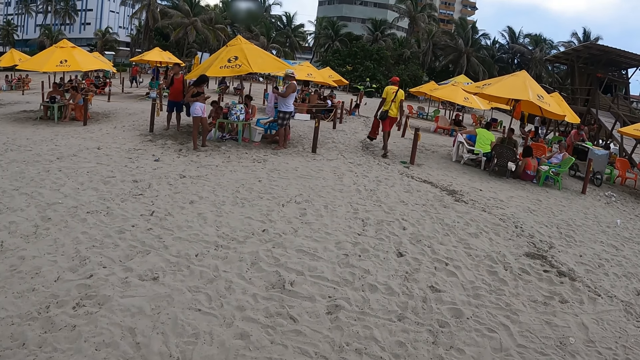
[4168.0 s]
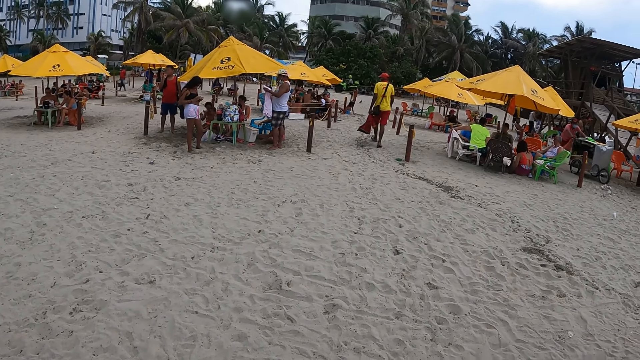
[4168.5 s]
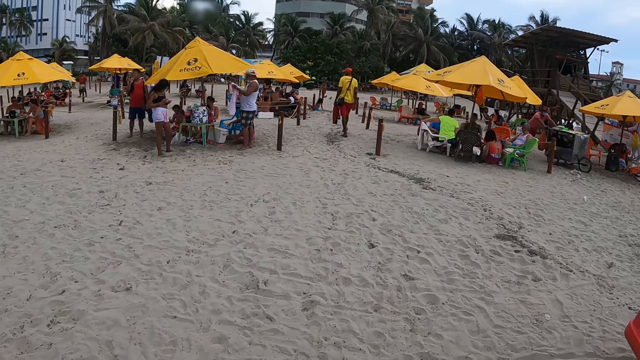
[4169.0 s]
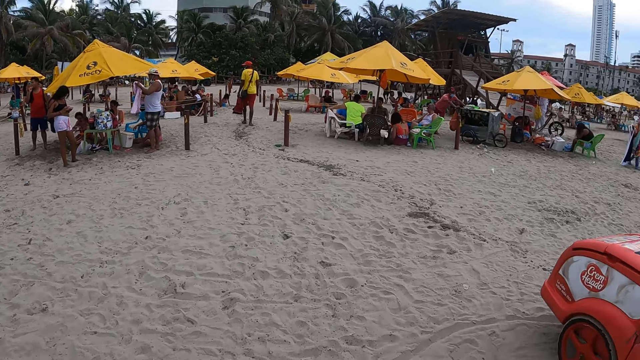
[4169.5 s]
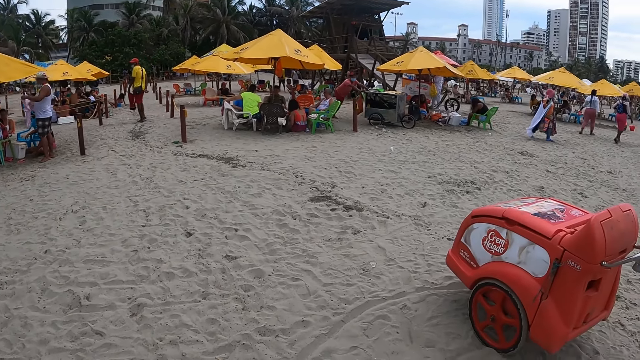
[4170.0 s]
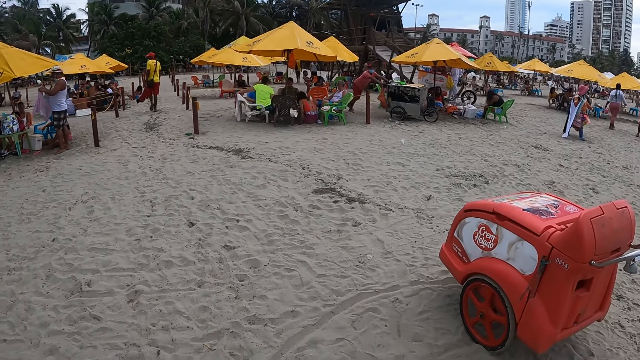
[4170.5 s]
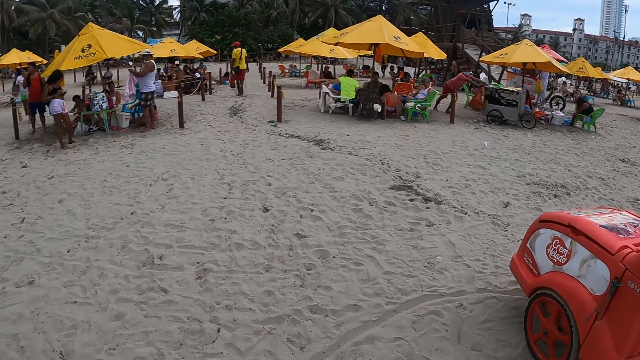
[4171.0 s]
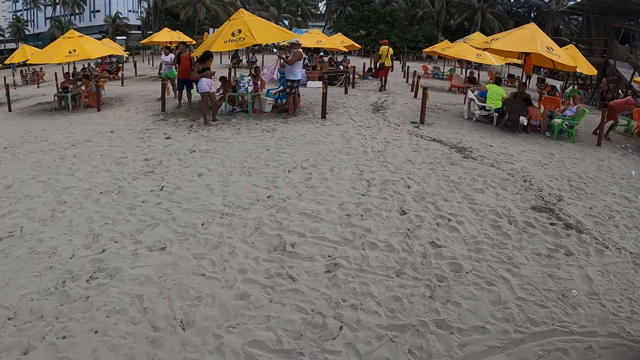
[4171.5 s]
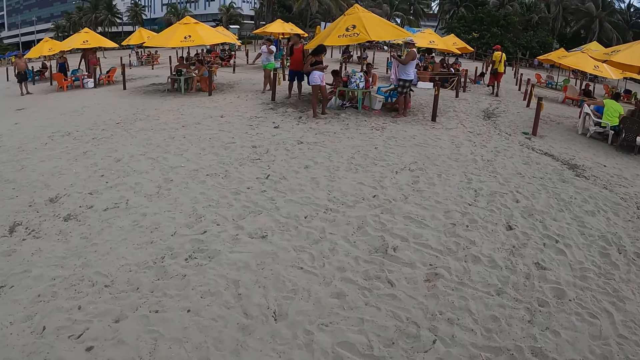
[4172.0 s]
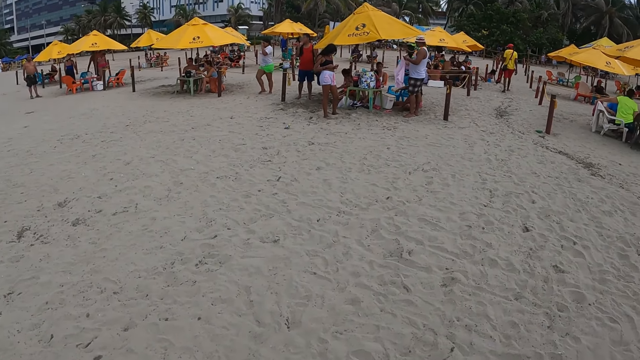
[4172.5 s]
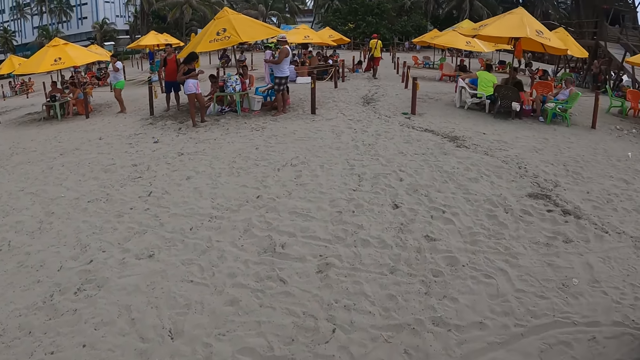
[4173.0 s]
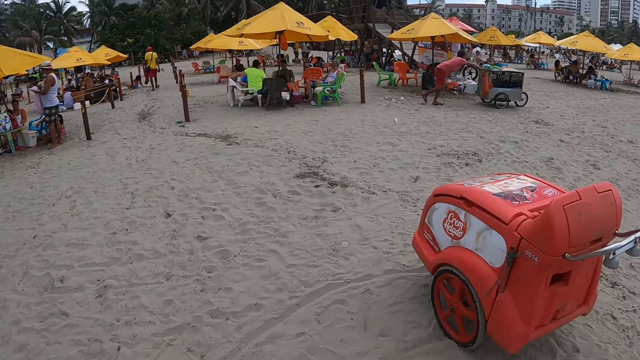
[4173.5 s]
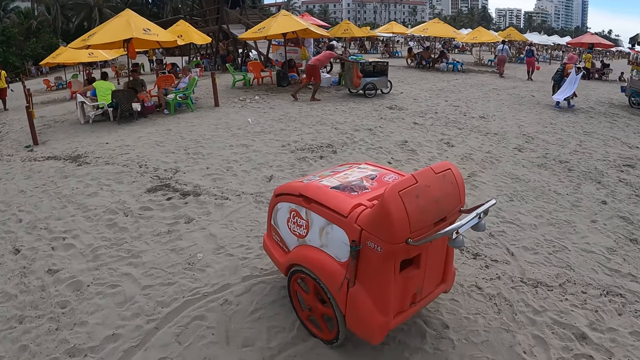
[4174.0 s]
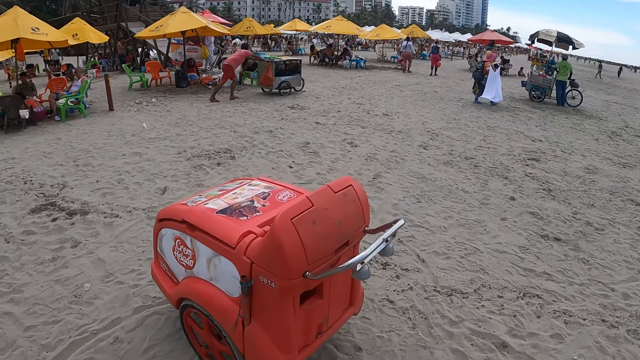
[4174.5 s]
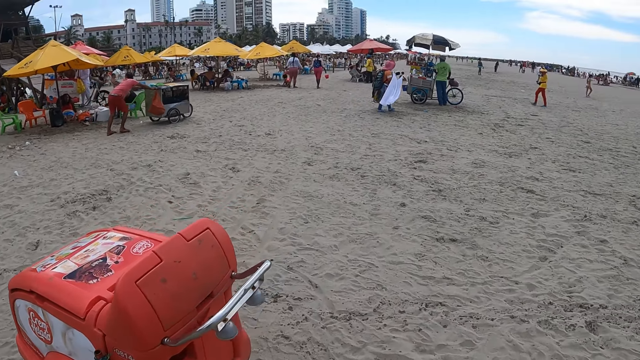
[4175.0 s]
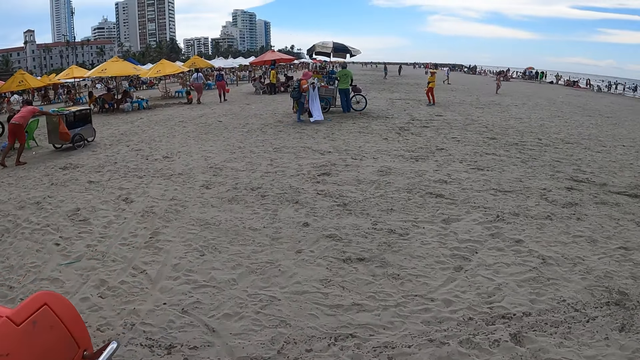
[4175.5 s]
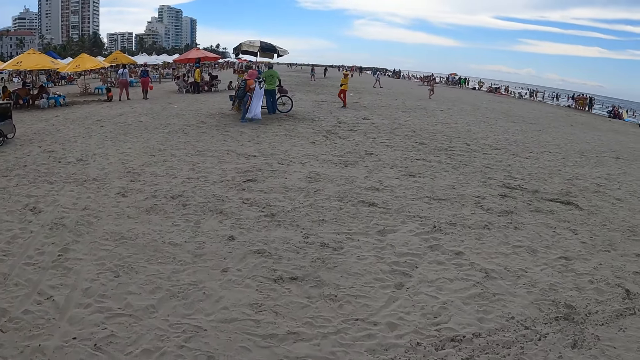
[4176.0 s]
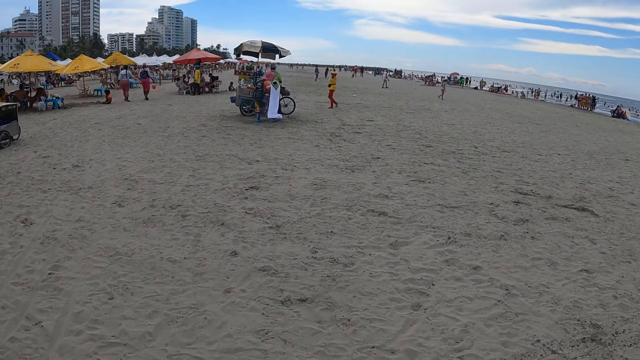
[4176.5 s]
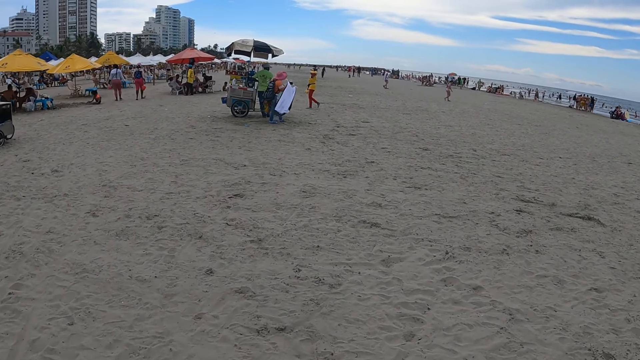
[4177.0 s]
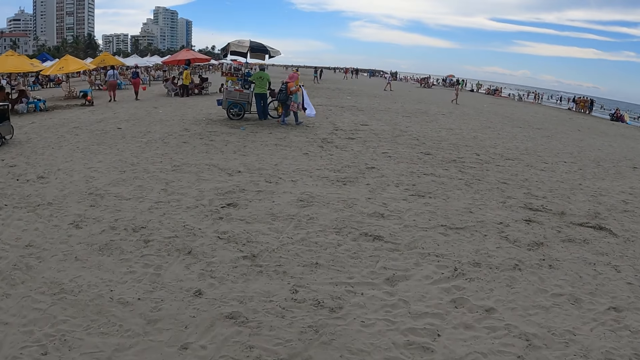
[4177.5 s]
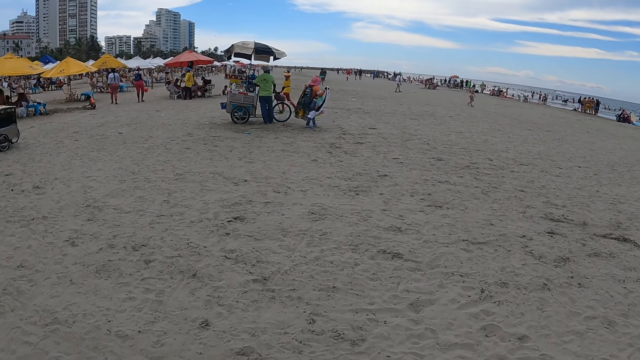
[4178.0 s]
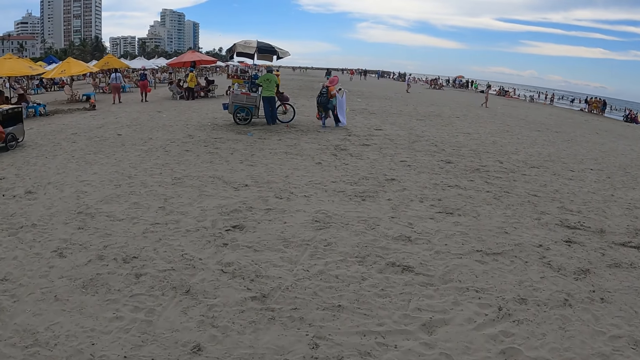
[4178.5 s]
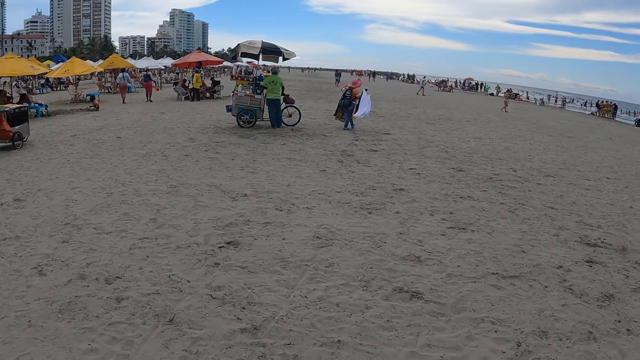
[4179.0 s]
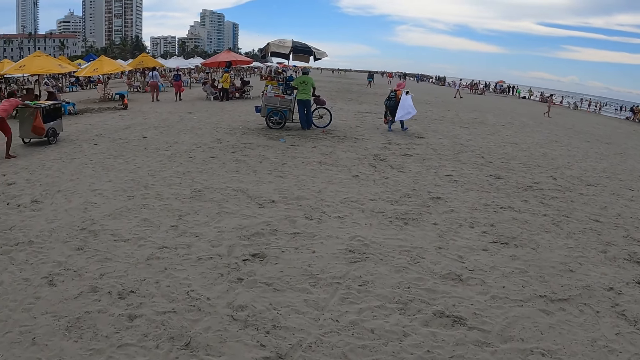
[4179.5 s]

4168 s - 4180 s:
The camera wearer walks on the beach.

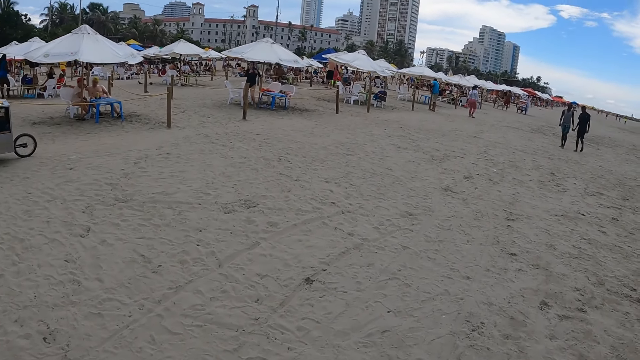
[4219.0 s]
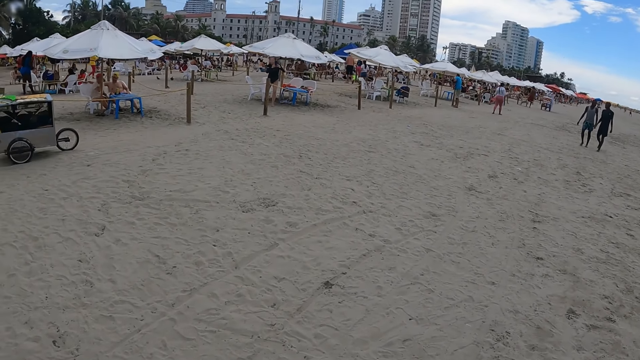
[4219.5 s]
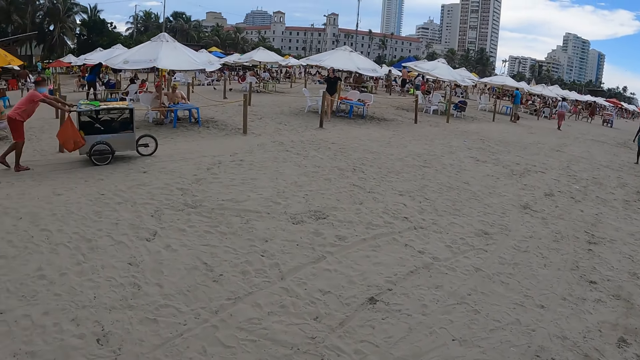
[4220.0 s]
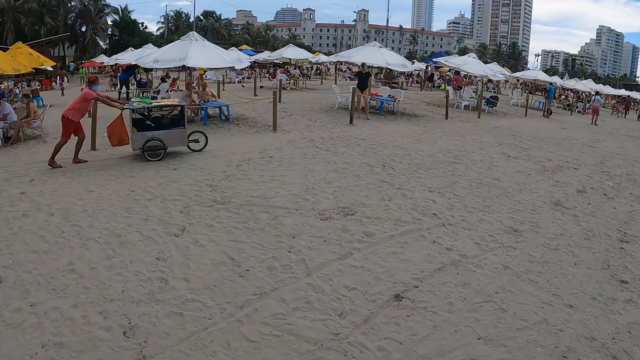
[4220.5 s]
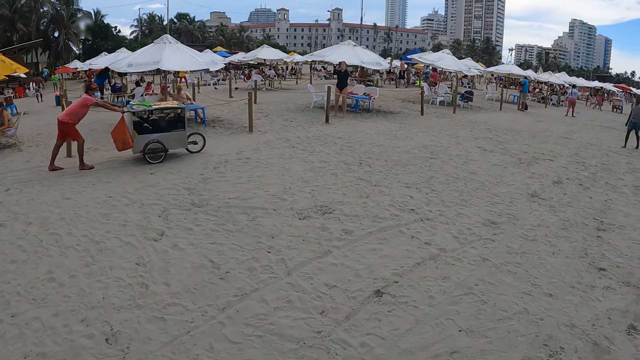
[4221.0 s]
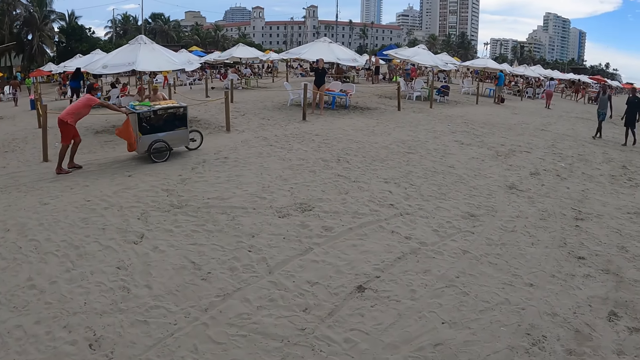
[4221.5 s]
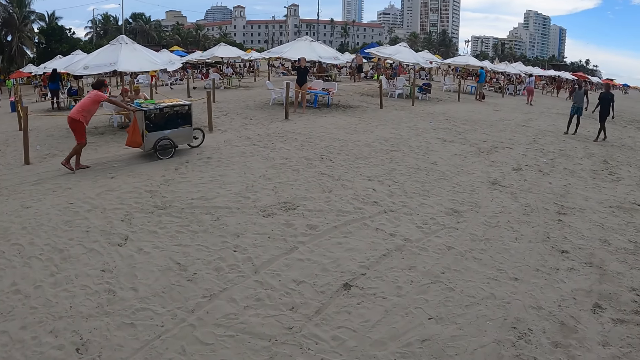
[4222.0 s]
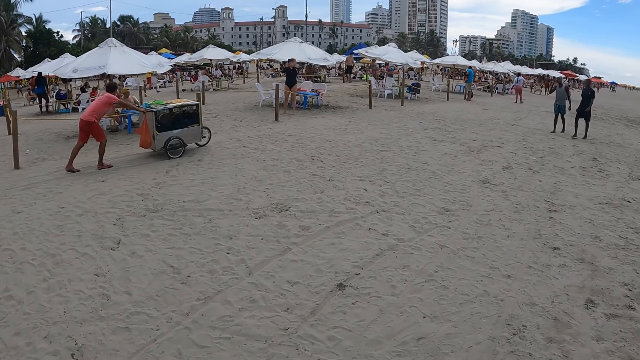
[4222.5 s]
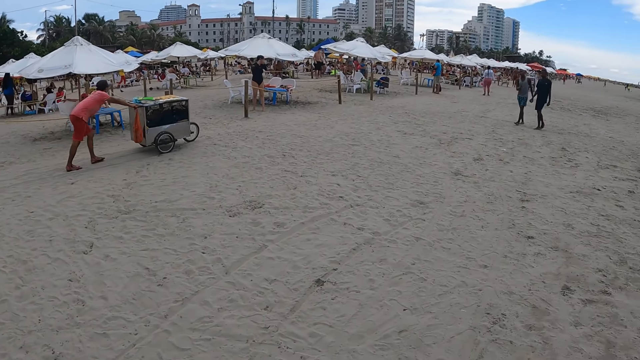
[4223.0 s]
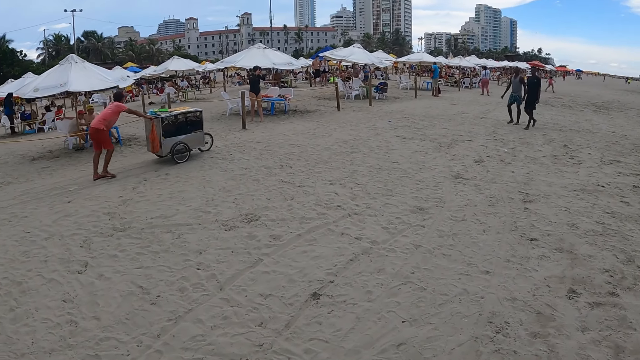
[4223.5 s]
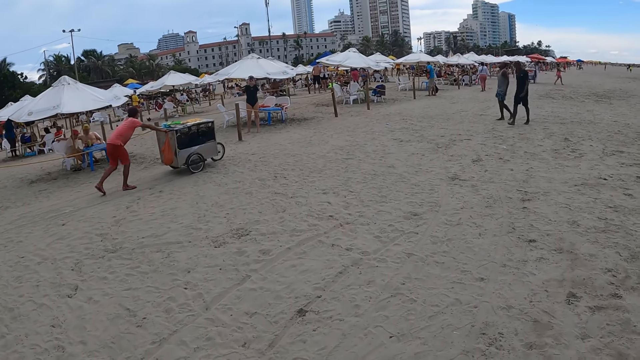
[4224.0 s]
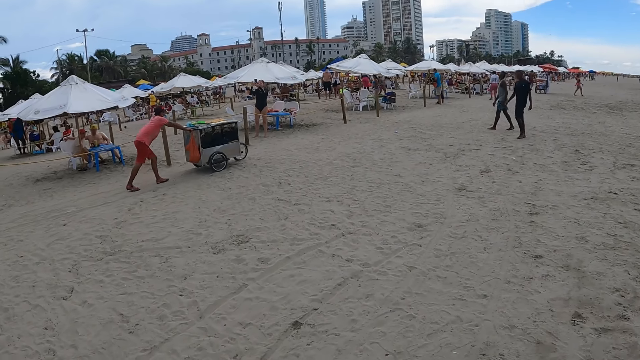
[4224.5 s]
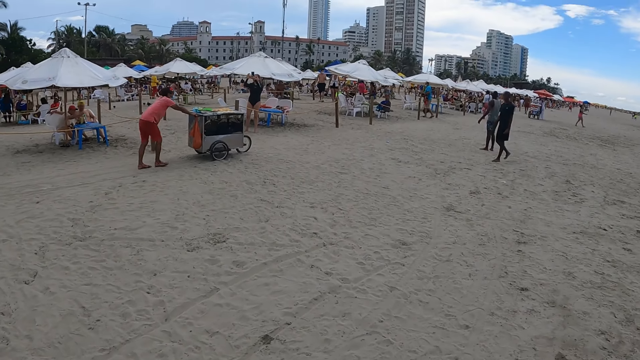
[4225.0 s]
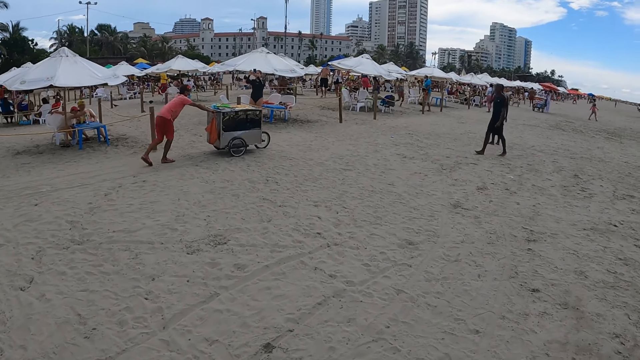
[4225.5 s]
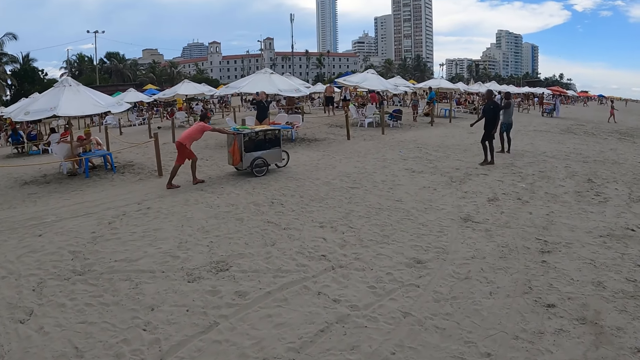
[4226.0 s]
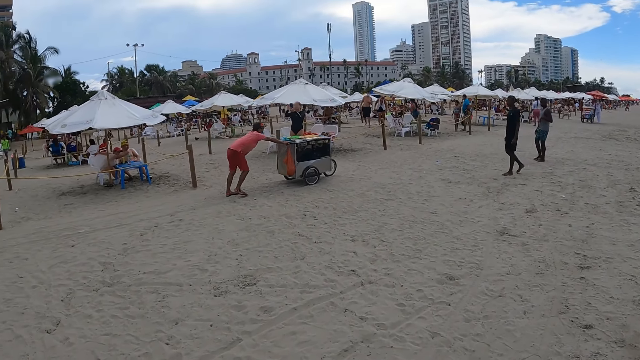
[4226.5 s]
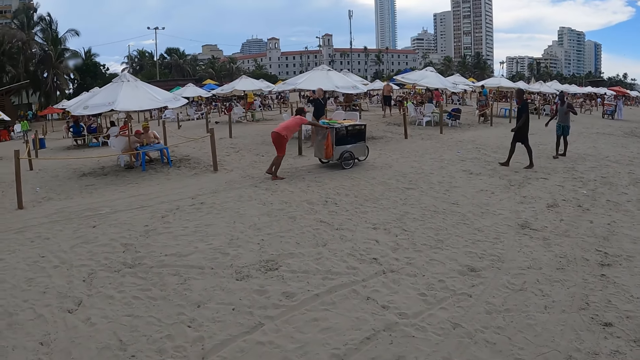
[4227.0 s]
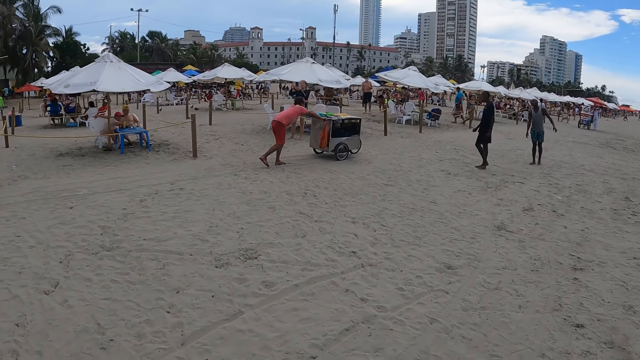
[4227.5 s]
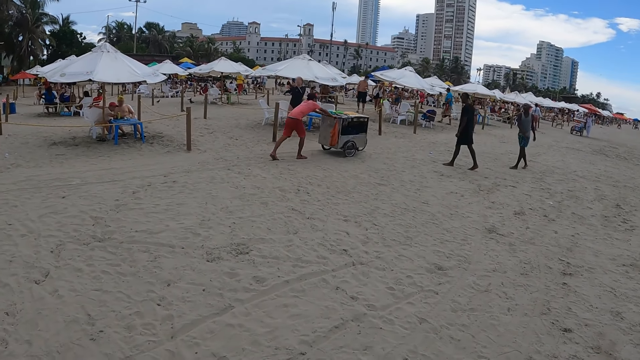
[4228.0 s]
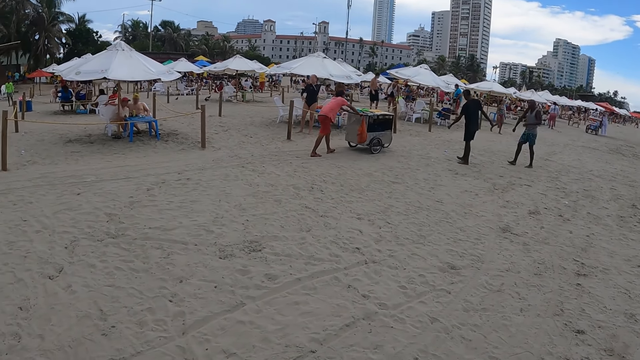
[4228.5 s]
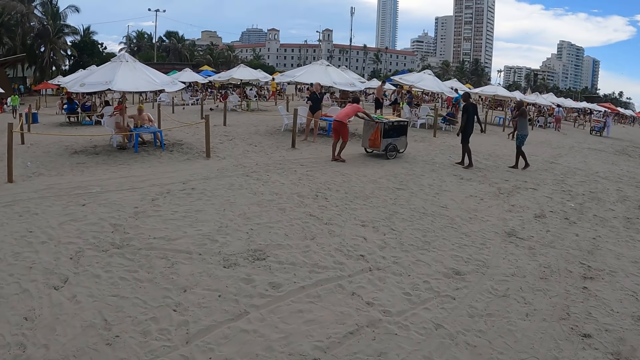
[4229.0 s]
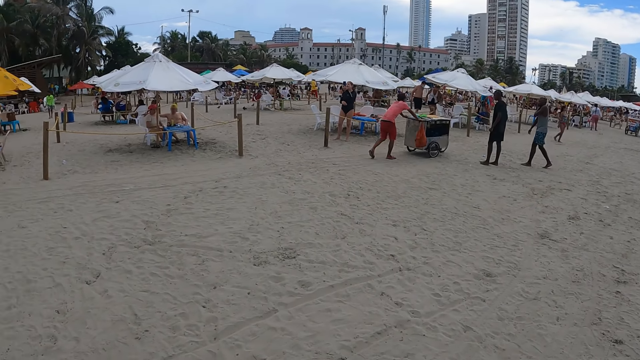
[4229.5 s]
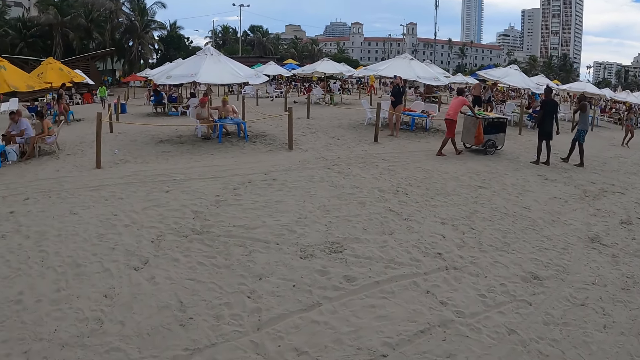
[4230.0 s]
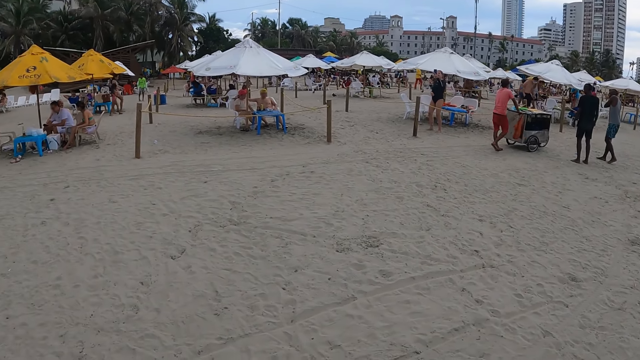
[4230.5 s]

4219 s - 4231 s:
The camera wearer stops at the beach.
